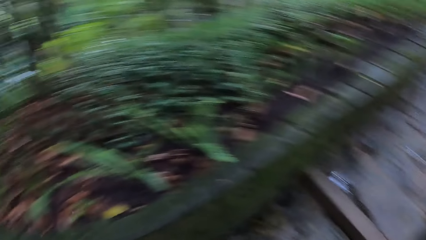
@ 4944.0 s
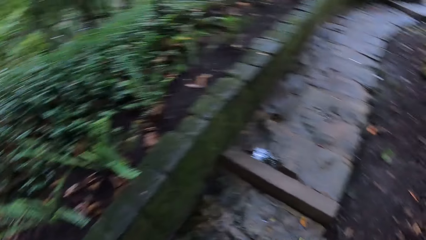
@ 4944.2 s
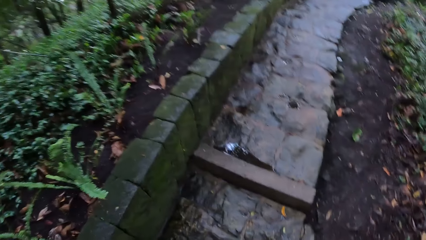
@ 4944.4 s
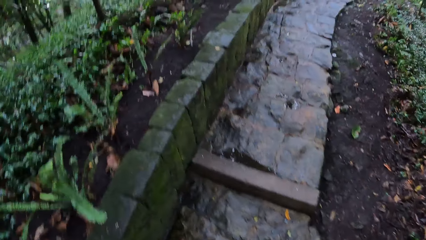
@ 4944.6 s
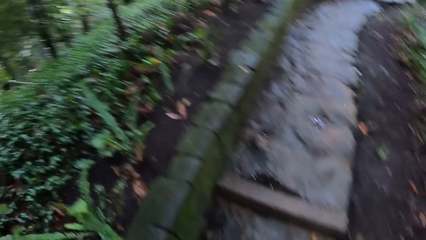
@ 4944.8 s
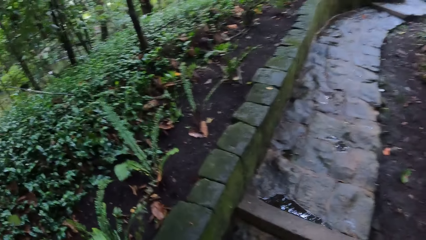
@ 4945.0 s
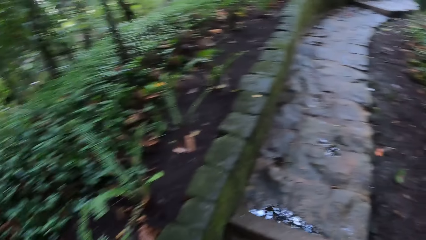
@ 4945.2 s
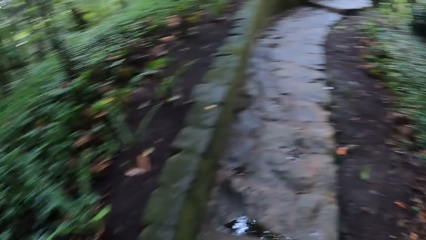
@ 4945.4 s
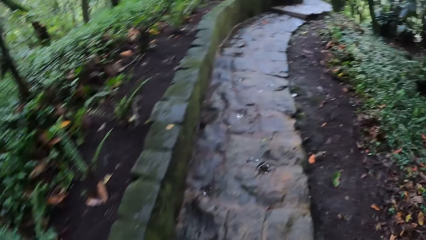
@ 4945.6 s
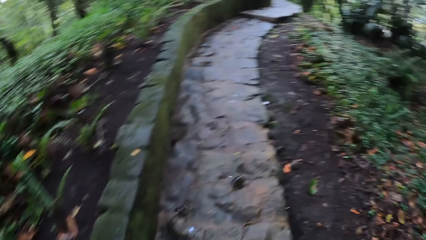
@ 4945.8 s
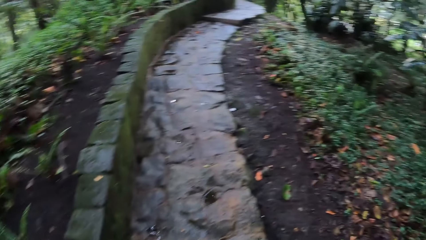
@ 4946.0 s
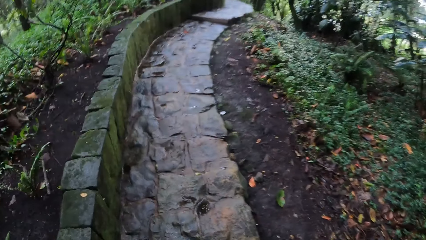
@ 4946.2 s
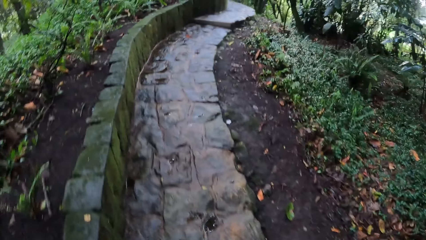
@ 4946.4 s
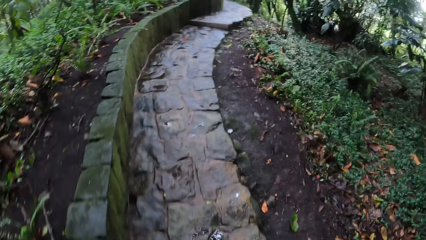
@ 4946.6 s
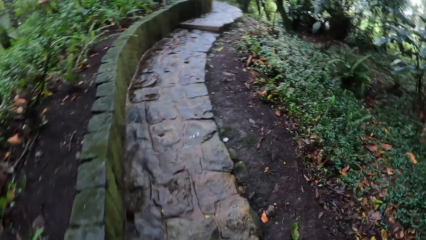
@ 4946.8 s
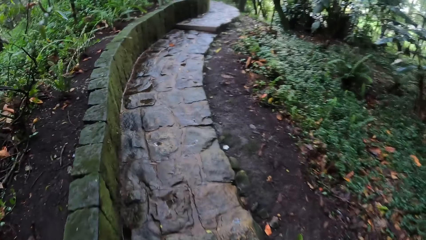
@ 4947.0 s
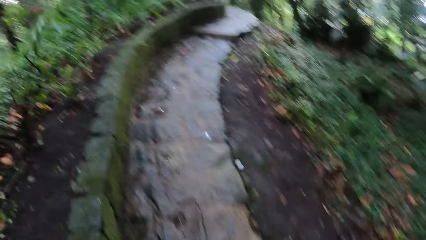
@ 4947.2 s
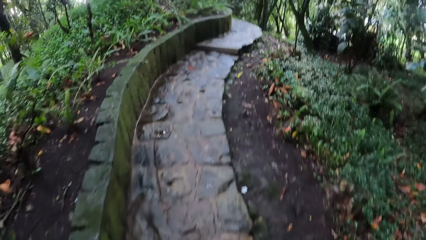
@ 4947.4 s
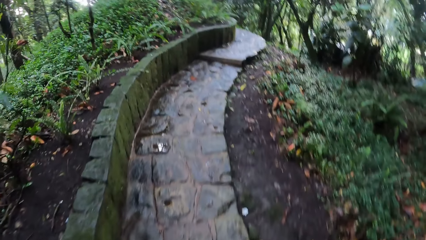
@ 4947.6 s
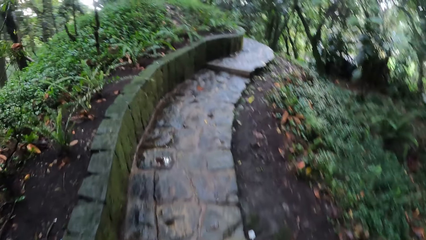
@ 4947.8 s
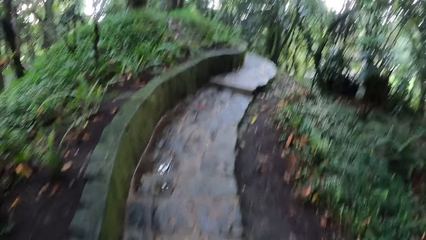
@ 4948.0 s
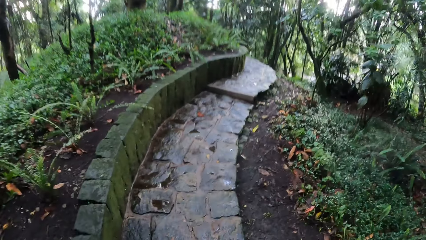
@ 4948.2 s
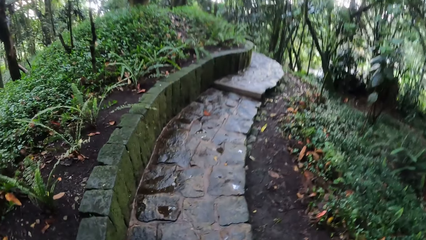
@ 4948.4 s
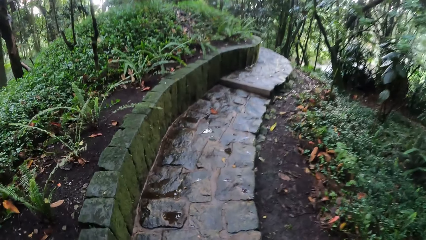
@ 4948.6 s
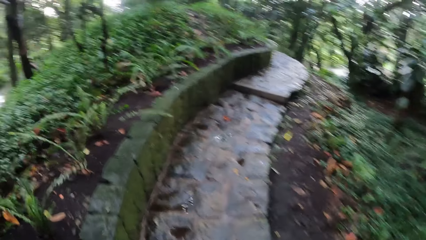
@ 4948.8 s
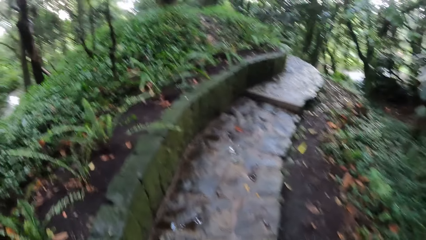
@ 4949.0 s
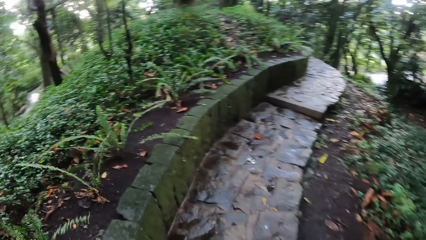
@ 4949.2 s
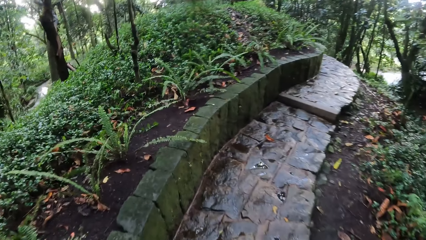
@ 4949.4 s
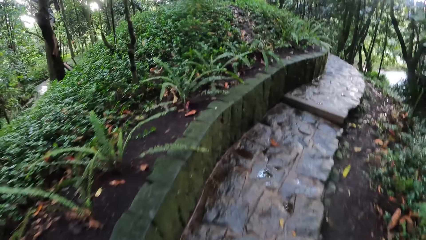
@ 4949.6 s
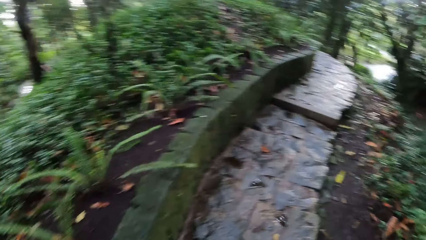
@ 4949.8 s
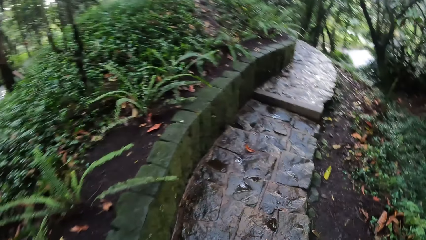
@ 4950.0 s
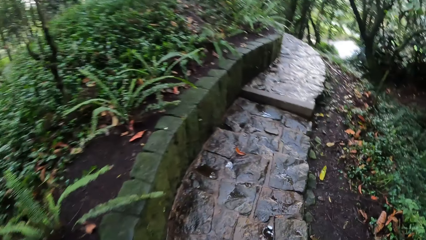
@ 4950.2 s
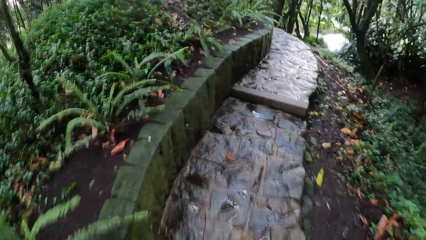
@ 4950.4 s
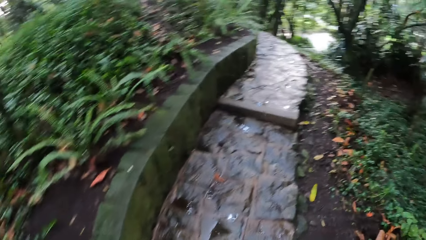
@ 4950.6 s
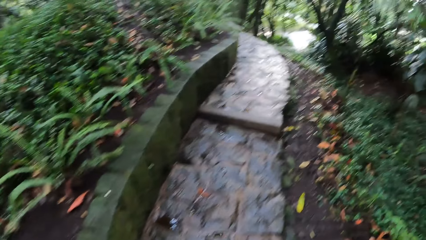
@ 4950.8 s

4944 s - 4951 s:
The camera wearer walks.

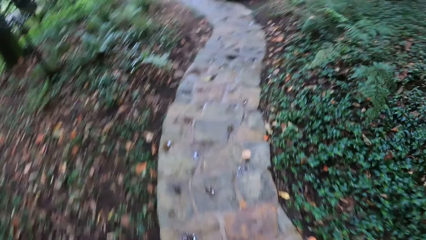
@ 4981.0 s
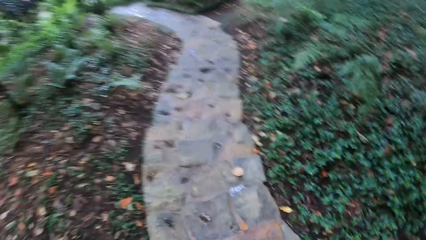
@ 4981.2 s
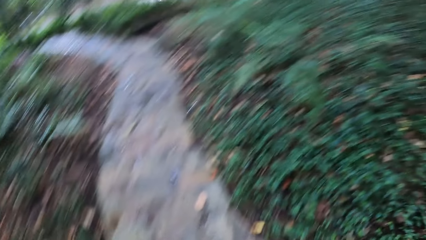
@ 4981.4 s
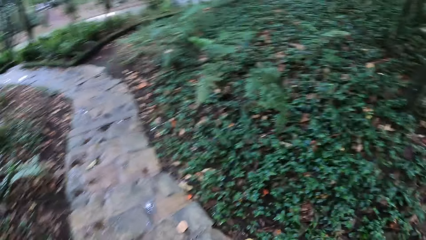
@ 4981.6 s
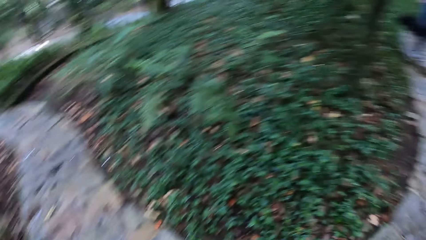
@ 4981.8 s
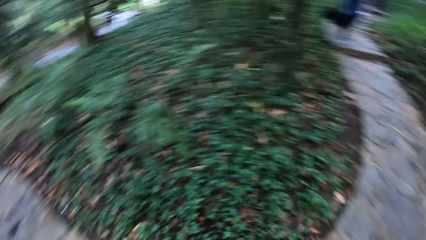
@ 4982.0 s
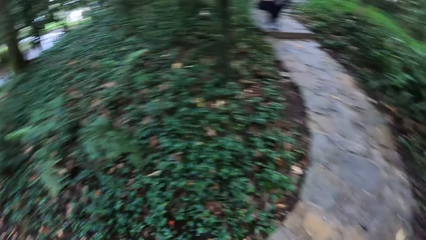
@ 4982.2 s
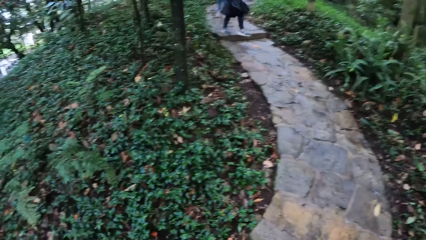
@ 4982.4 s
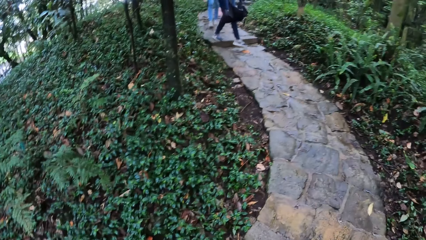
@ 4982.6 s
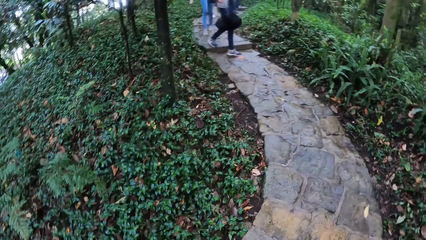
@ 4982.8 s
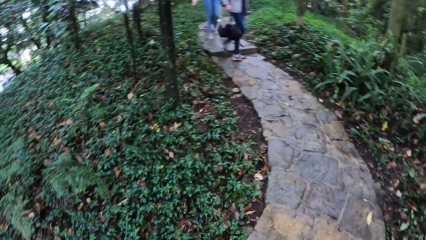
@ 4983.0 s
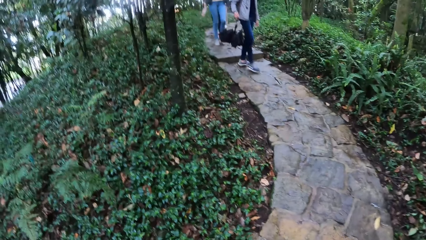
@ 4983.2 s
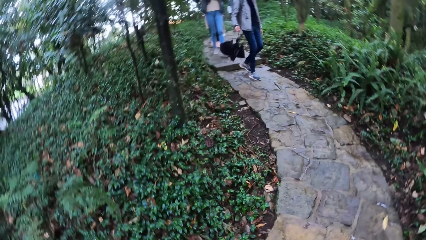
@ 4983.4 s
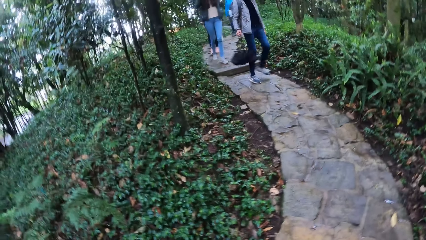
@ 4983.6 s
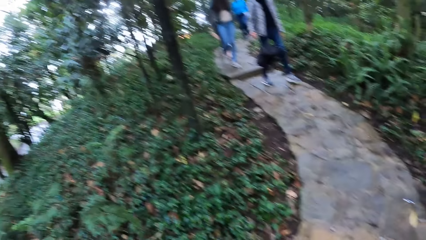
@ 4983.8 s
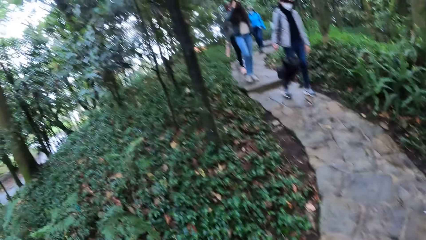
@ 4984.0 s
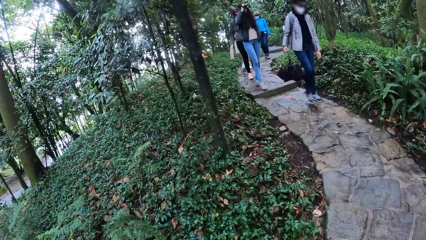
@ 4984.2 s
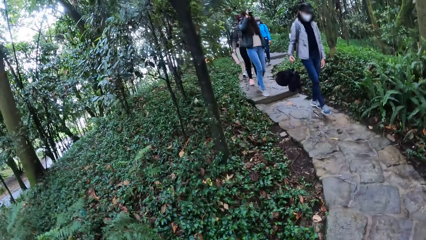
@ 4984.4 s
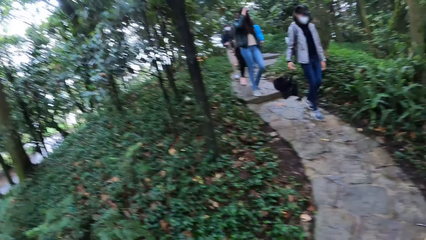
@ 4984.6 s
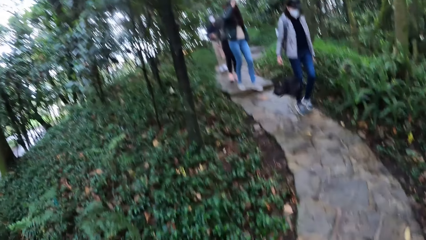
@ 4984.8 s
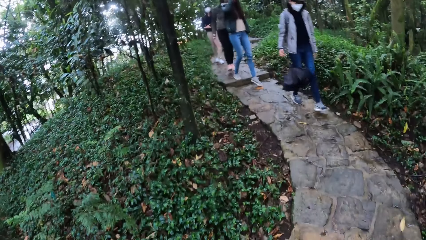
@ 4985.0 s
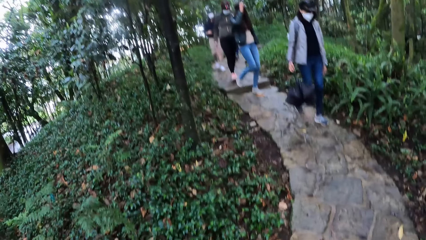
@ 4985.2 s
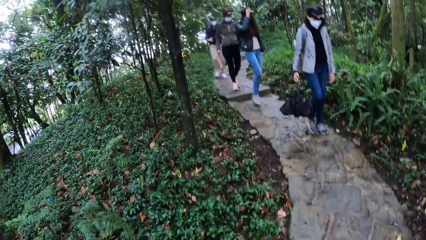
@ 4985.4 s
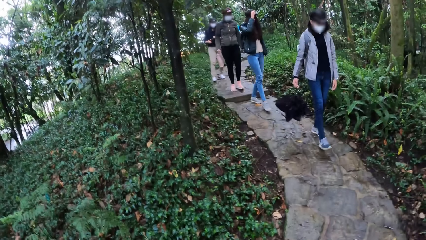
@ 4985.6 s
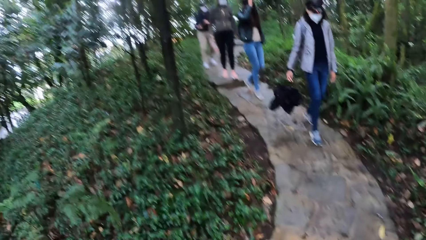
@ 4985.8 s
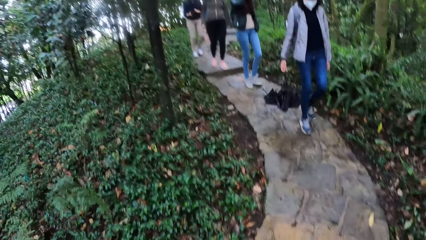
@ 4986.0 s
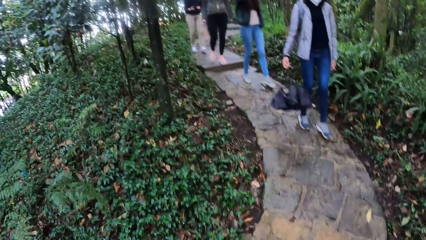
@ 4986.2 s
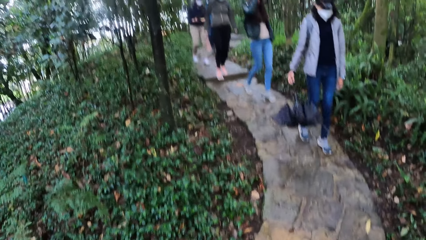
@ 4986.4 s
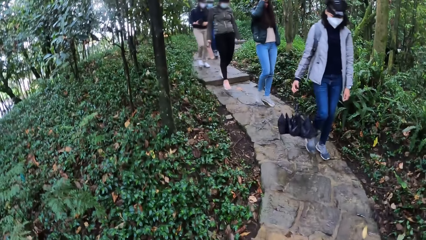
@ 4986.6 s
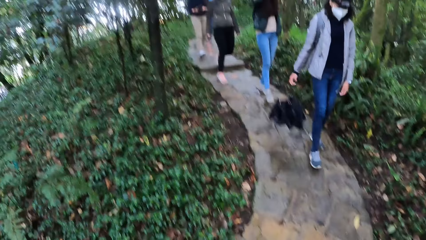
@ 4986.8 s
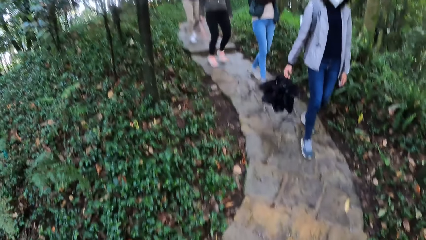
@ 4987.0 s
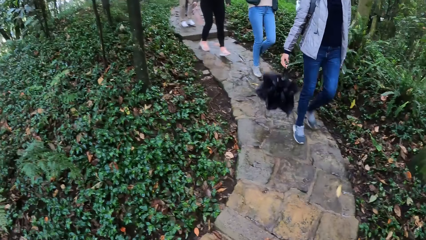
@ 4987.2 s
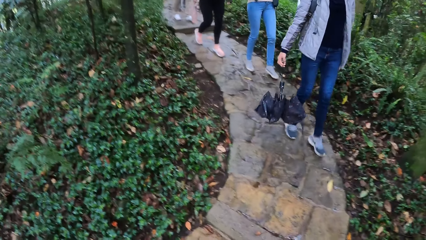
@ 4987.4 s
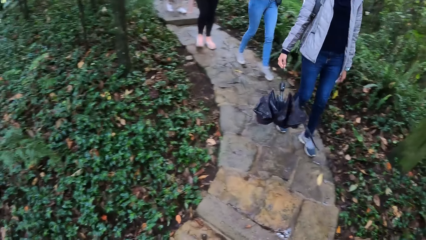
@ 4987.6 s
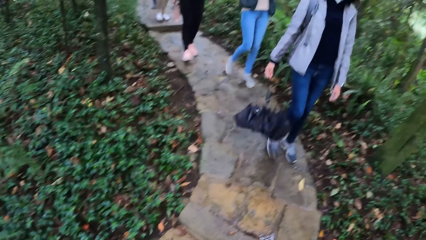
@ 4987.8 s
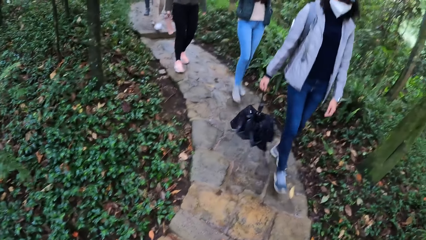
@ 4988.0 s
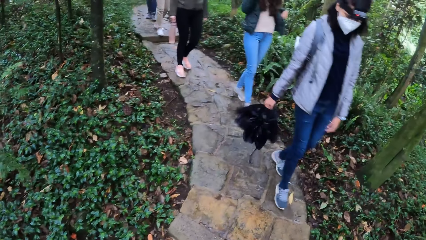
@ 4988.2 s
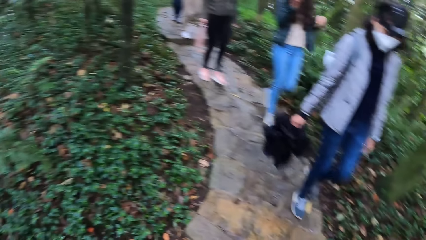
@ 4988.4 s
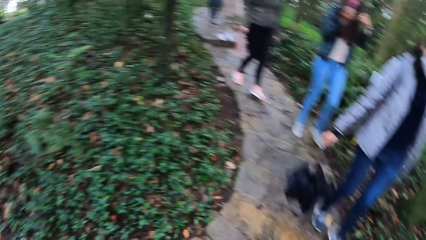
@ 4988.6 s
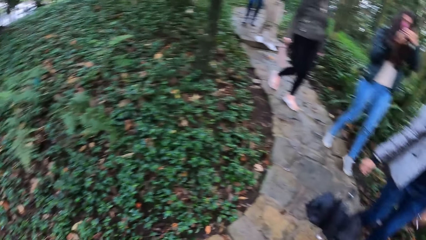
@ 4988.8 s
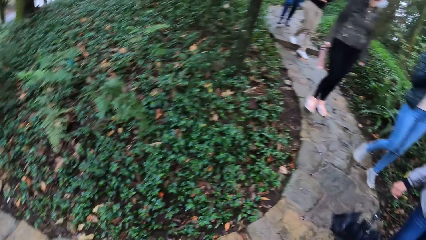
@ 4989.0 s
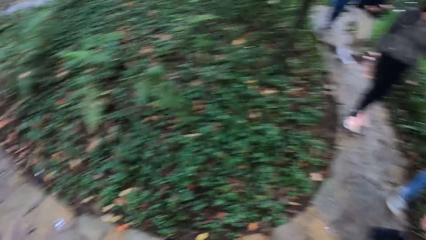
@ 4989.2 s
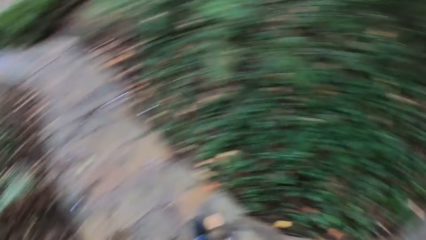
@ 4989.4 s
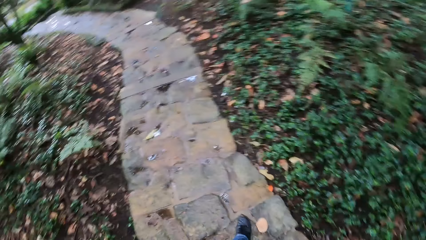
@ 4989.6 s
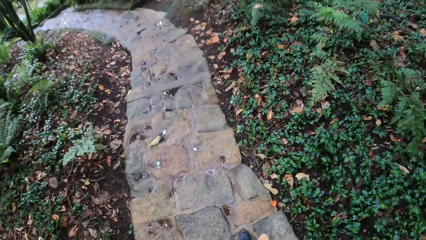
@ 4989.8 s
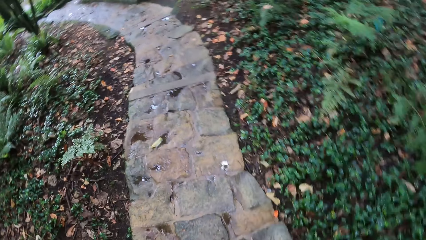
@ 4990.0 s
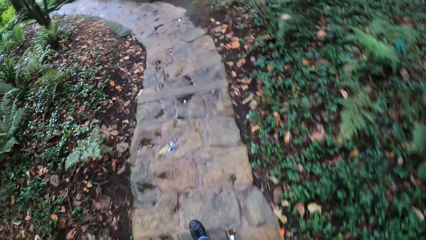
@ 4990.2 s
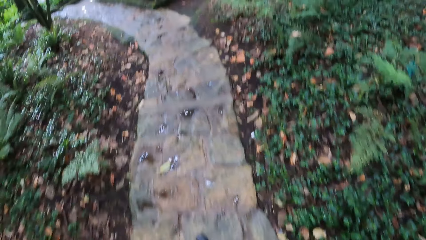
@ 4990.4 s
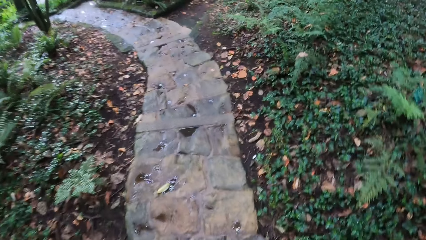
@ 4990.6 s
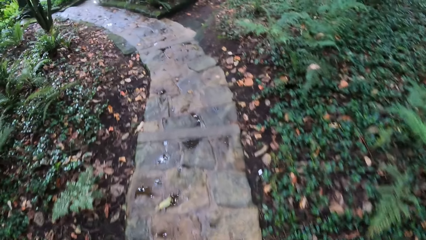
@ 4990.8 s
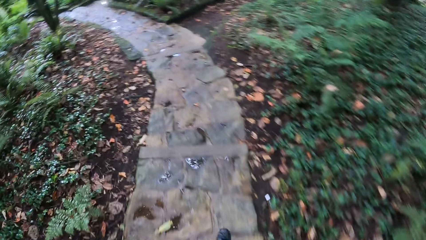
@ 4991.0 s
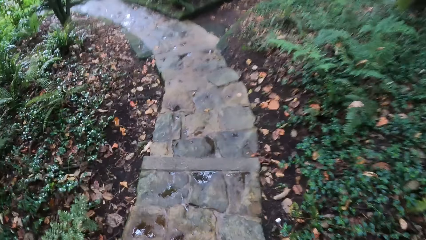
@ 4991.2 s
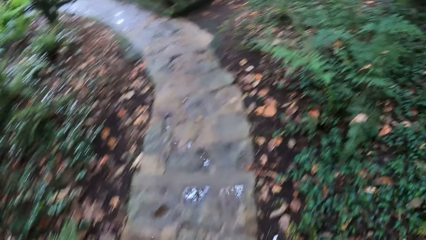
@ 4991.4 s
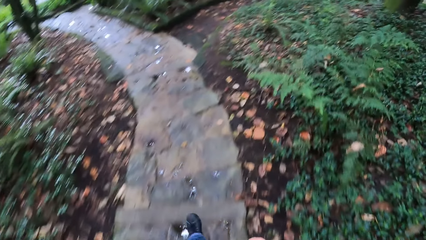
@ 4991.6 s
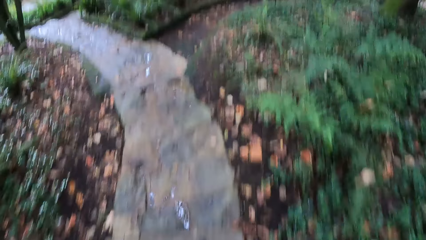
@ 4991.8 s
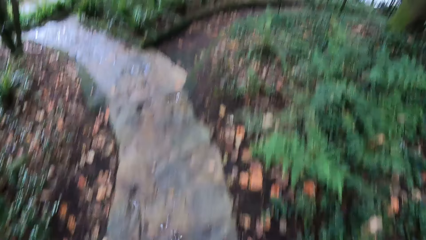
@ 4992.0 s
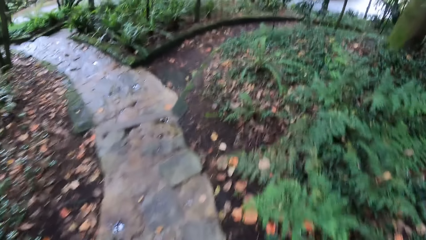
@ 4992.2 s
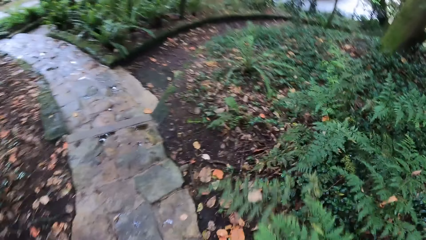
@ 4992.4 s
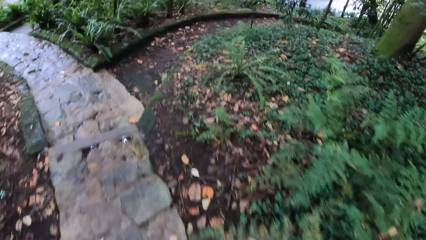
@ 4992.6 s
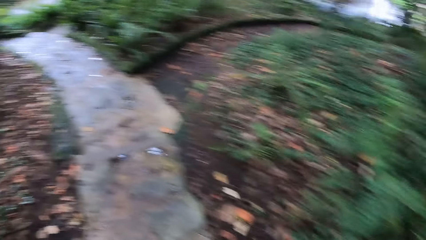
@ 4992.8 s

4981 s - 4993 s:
The camera wearer looks around. They walk.
